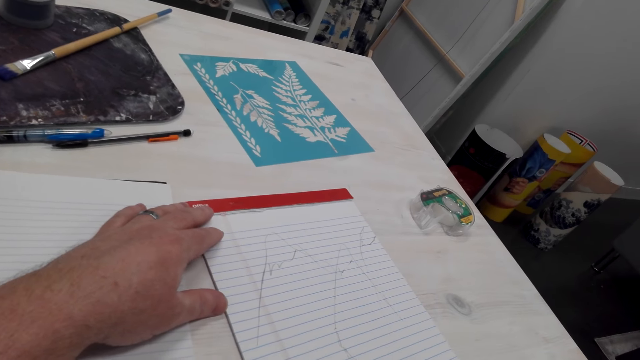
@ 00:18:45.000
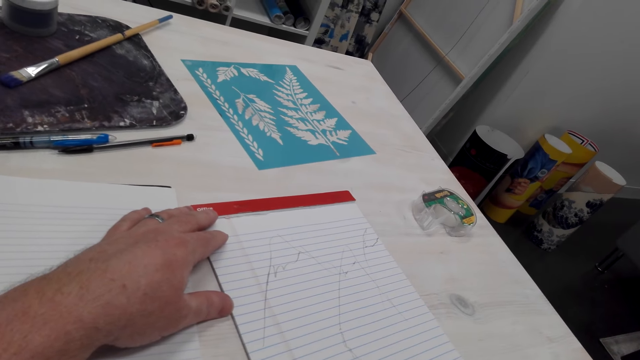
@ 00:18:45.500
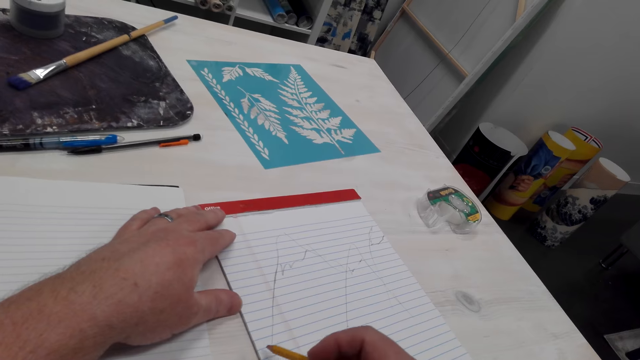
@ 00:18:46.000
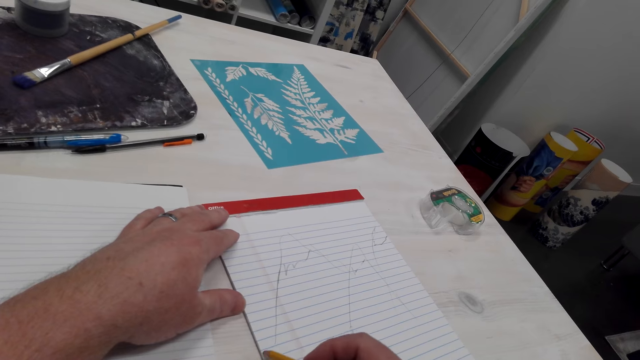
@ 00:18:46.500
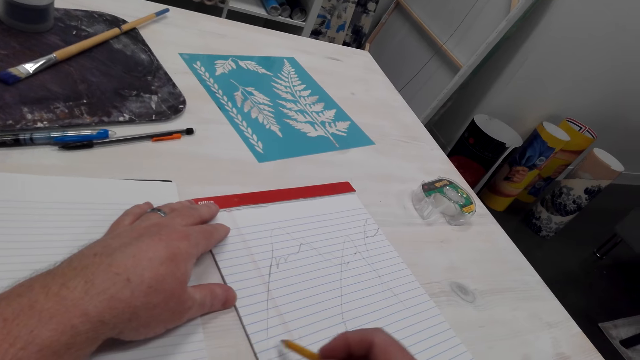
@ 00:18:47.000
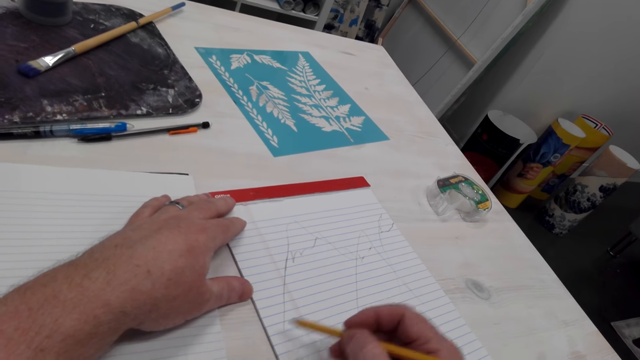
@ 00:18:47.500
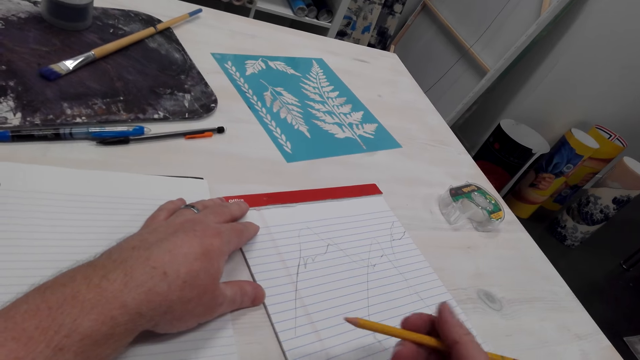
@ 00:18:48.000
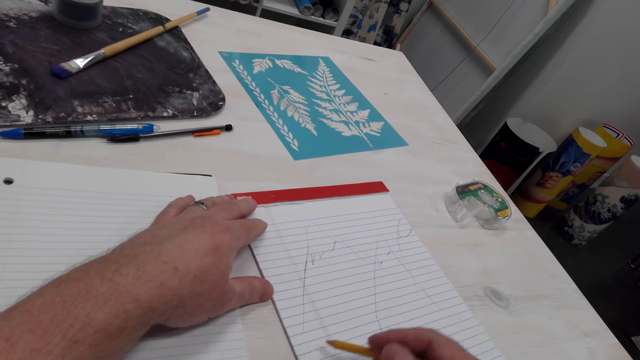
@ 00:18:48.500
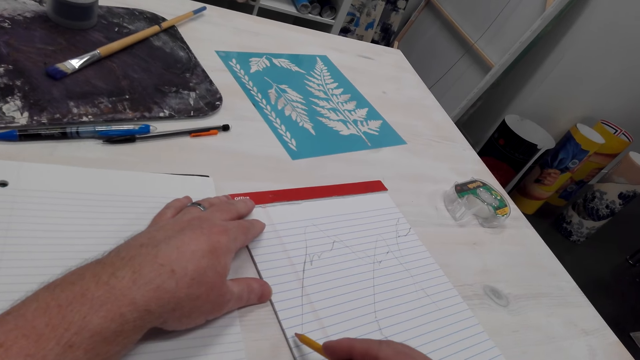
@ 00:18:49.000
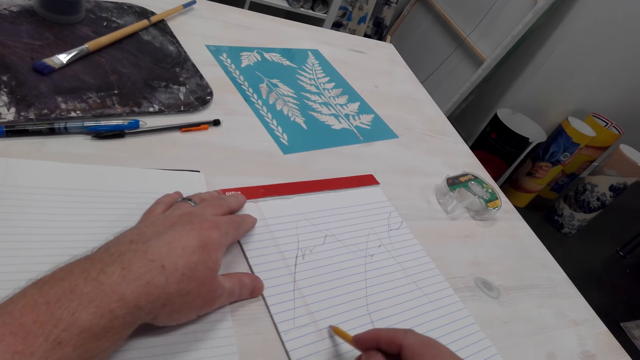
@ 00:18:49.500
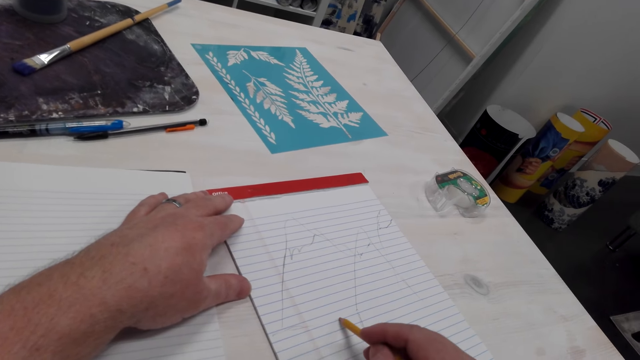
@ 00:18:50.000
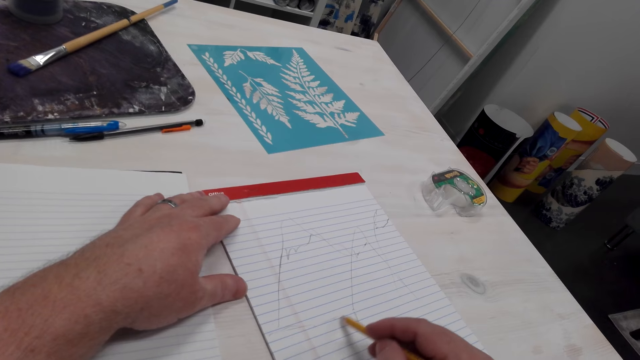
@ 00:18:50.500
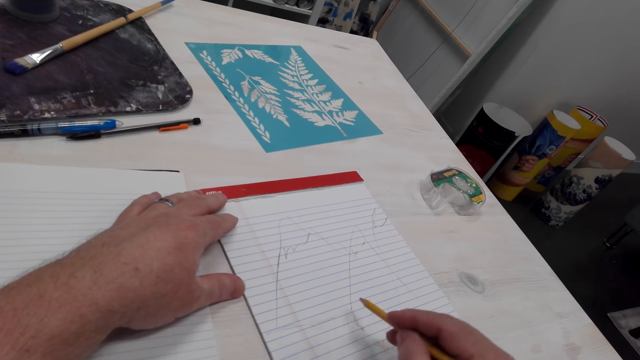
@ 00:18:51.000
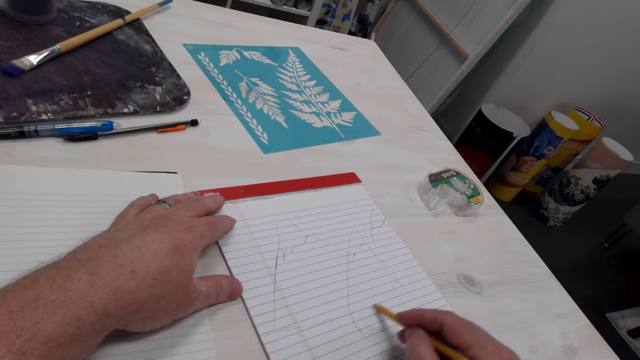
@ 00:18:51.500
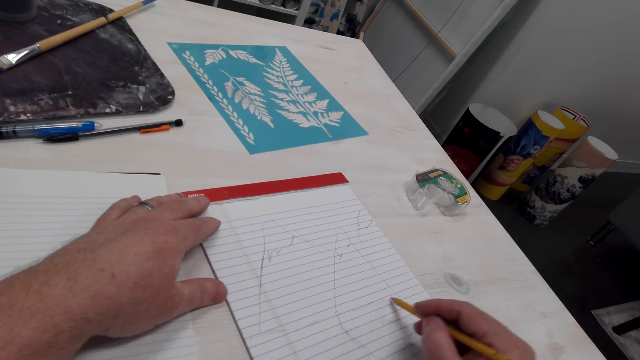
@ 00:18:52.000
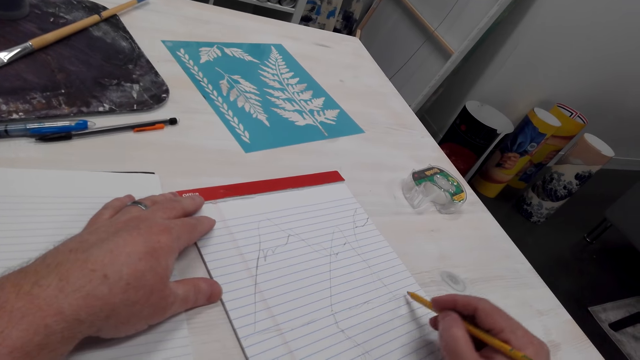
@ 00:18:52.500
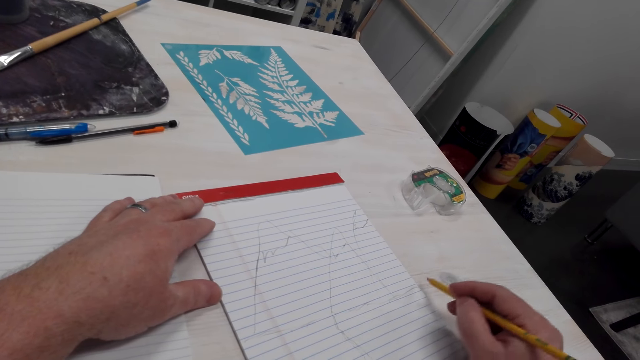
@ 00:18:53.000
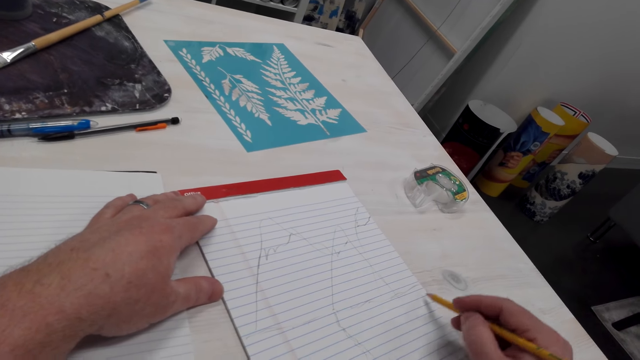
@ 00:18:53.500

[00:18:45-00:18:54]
The camera wearer moves the pencil. They draw on a book with the pencil.

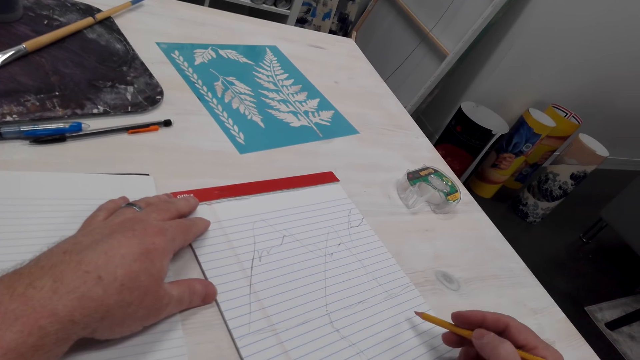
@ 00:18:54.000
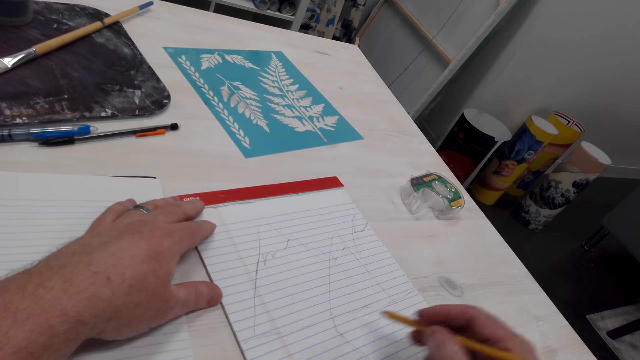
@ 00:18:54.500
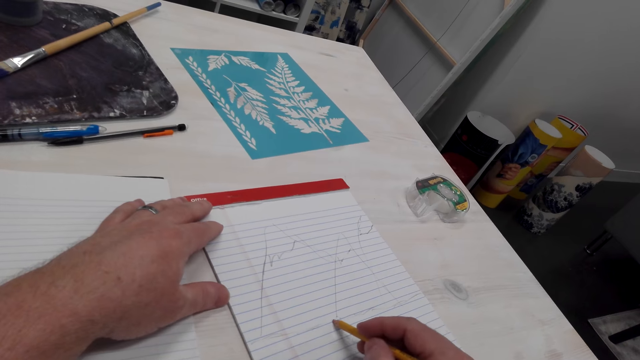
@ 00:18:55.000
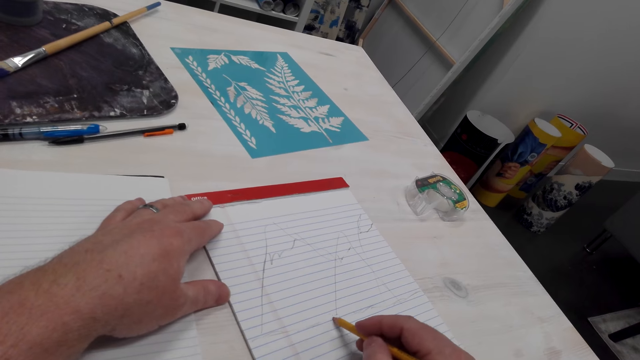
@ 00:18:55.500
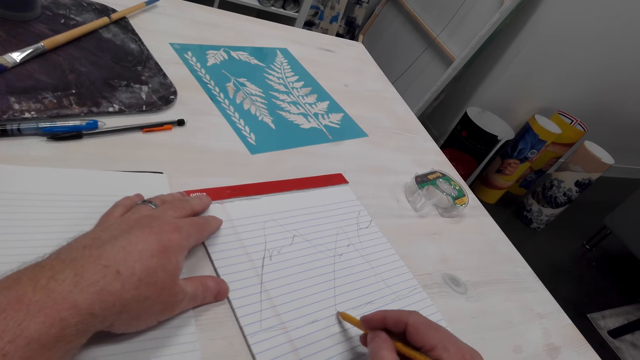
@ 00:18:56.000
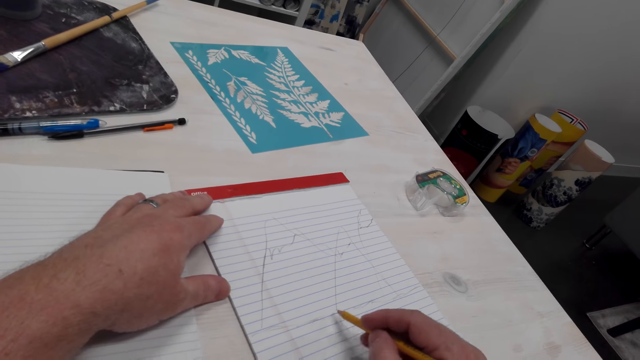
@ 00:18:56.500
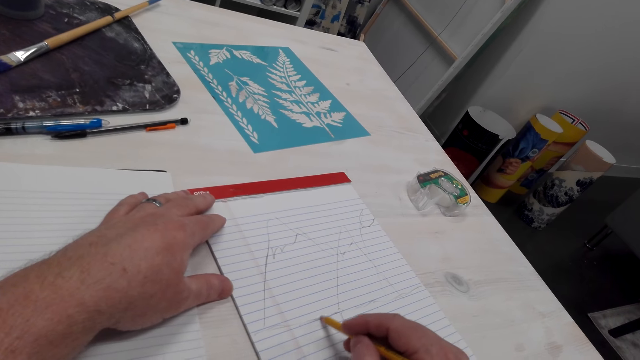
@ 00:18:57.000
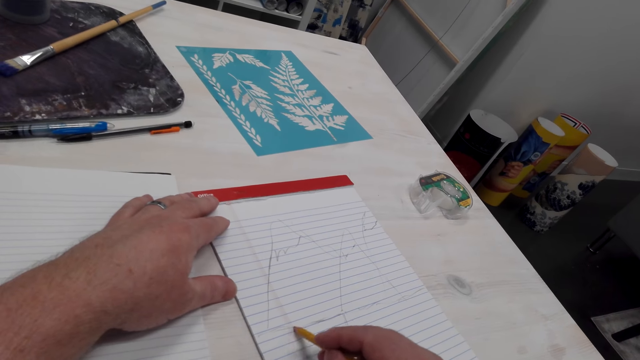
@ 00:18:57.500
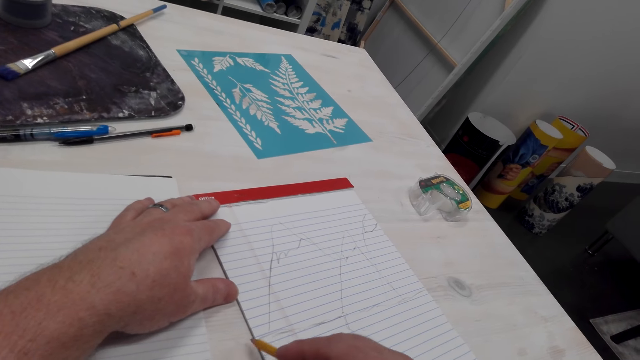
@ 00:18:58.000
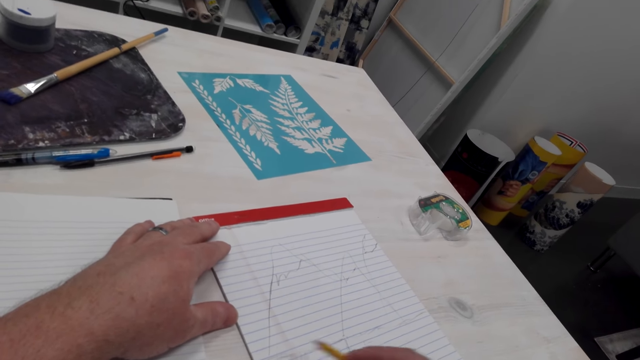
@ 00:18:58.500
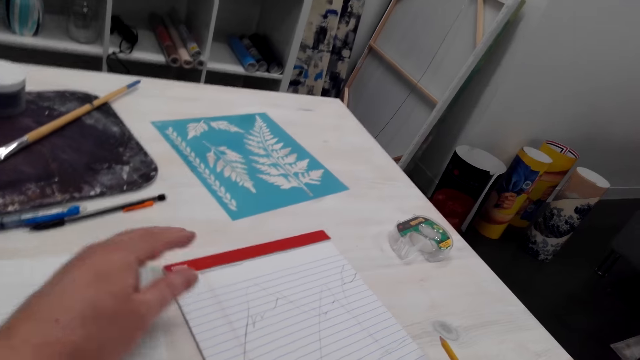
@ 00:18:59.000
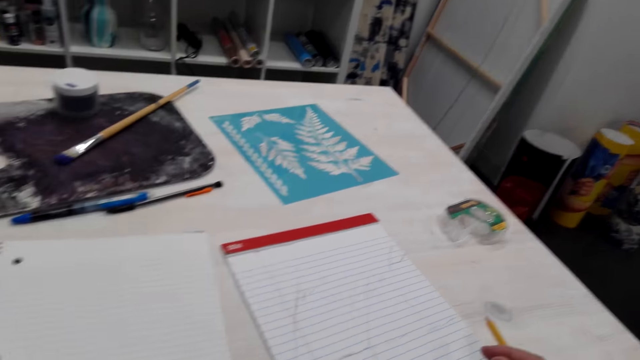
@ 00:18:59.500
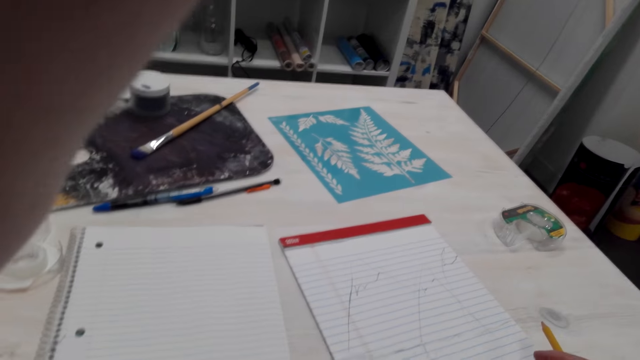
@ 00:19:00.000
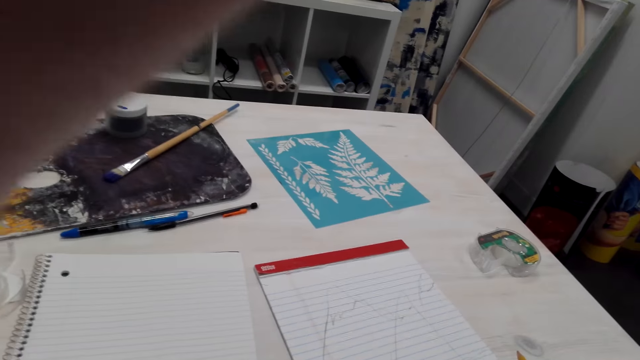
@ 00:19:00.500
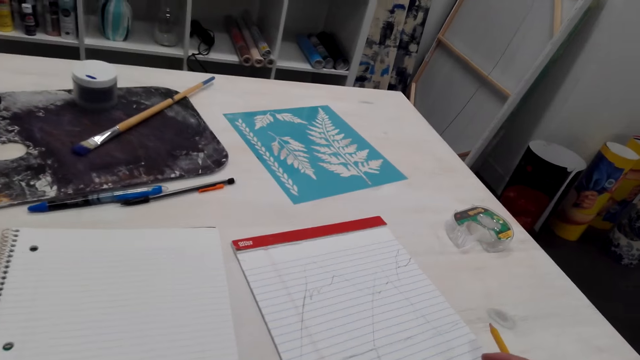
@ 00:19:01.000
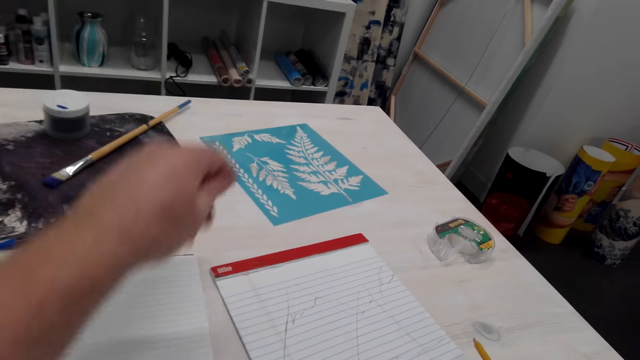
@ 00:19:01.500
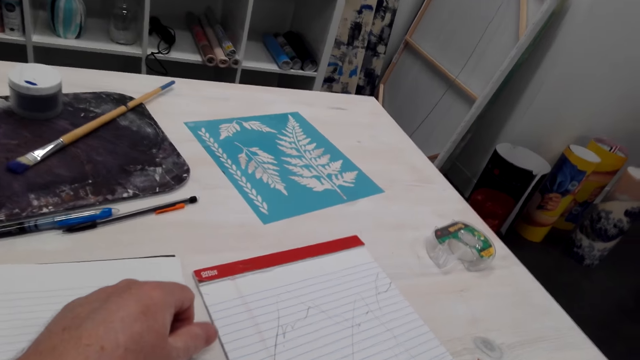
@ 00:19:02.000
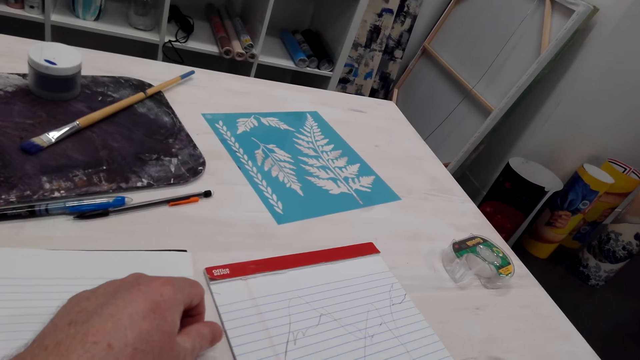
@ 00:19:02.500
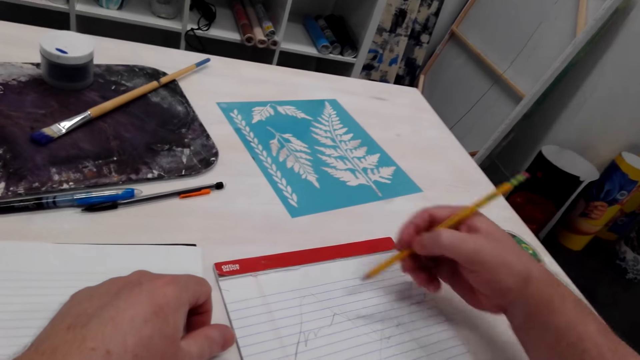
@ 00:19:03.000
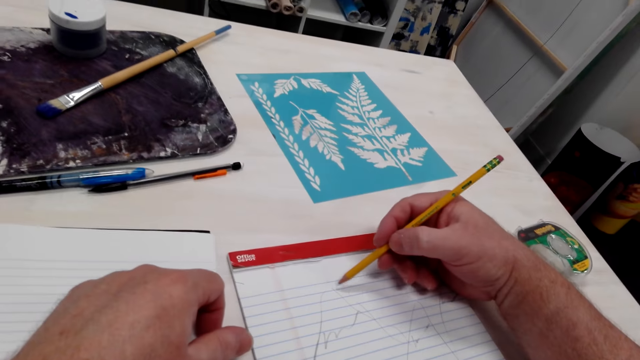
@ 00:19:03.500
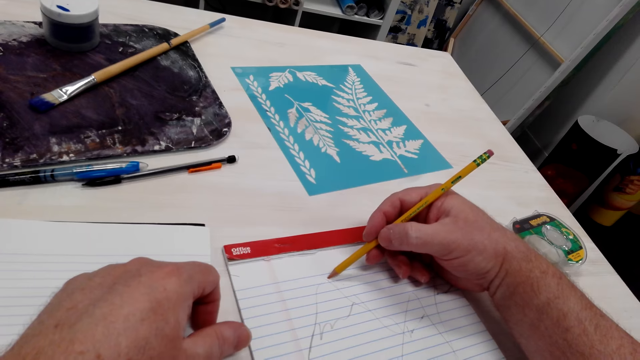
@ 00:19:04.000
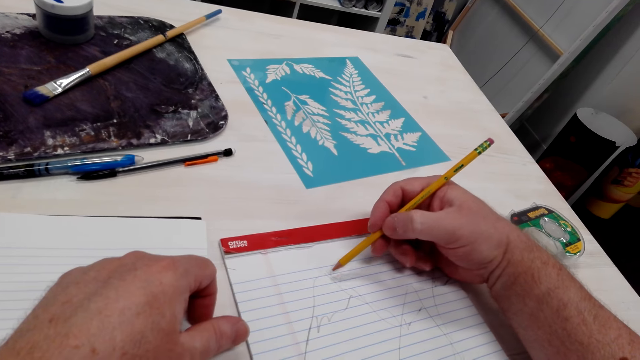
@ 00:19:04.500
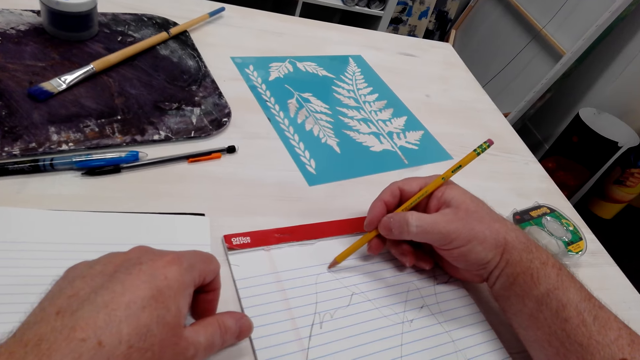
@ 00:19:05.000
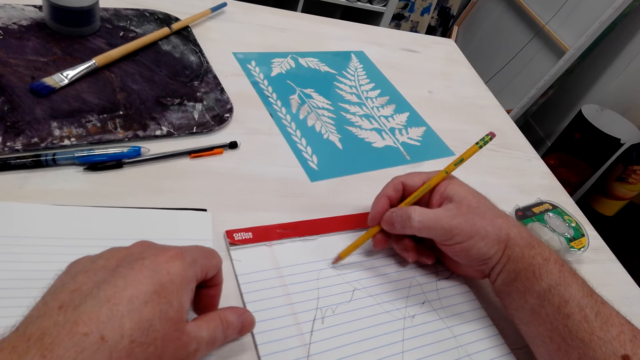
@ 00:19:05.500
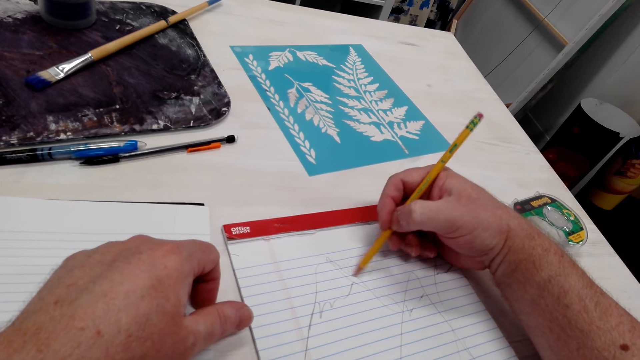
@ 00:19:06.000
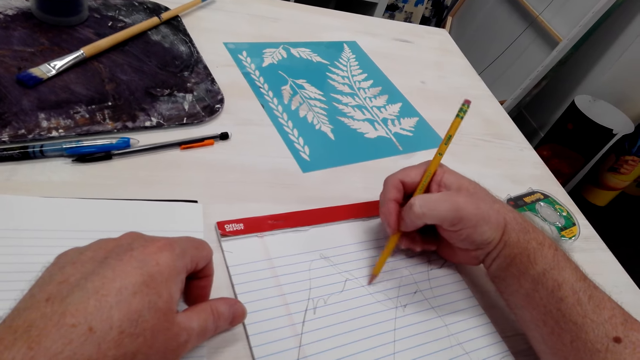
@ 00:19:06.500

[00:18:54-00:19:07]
The camera wearer moves the pencil. They draw on a book with the pencil. They lift the left hand and adjust the camera. They drop the left hand. They look at the drawing. They move the pencil. They draw on the book with the pencil.
